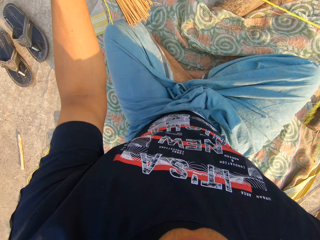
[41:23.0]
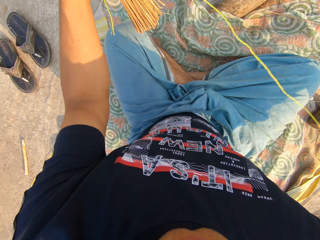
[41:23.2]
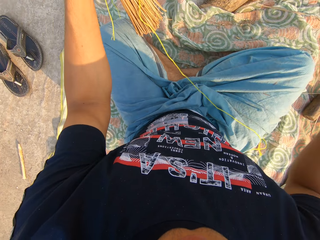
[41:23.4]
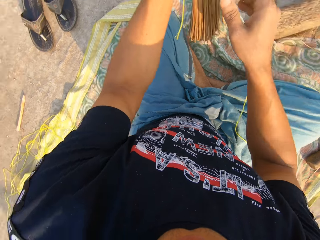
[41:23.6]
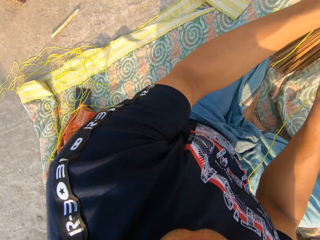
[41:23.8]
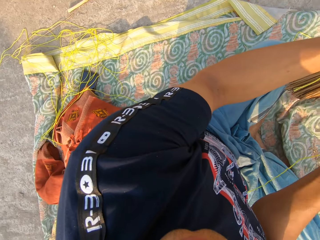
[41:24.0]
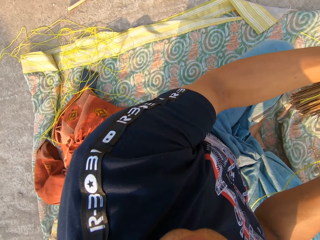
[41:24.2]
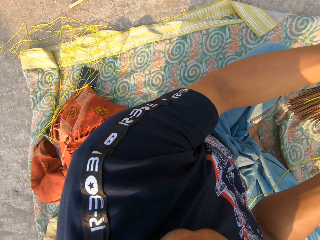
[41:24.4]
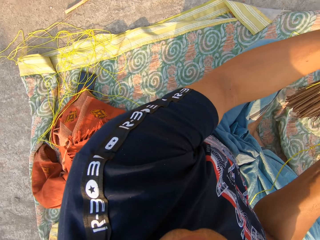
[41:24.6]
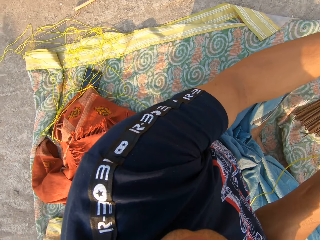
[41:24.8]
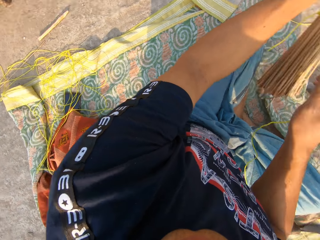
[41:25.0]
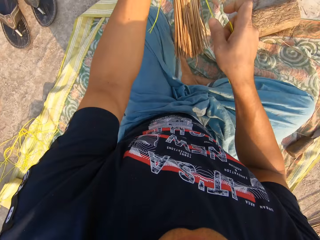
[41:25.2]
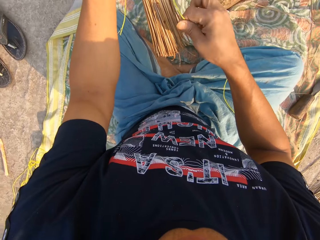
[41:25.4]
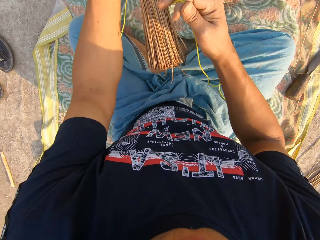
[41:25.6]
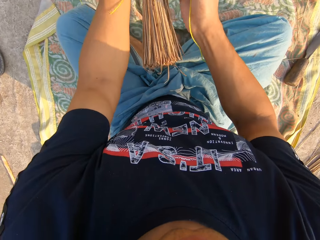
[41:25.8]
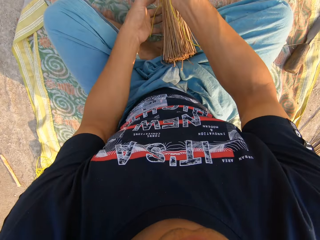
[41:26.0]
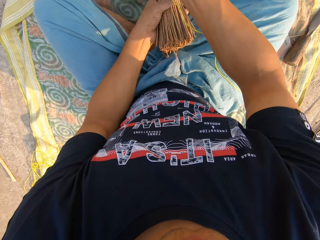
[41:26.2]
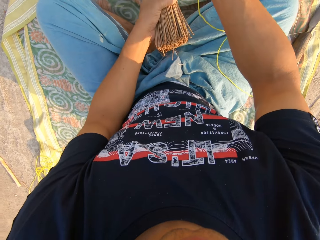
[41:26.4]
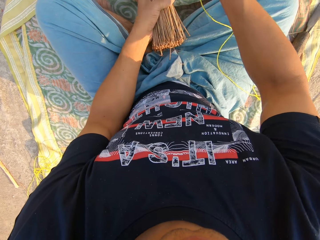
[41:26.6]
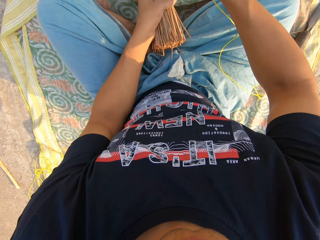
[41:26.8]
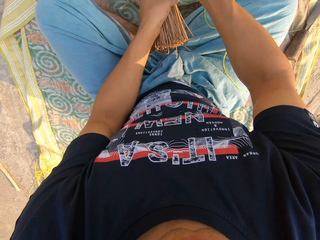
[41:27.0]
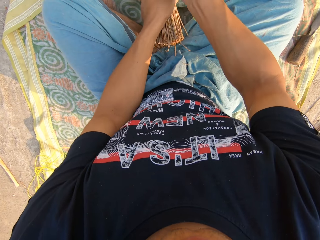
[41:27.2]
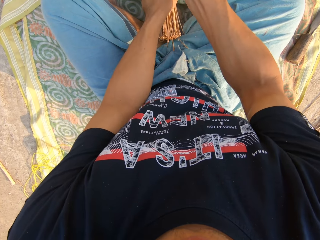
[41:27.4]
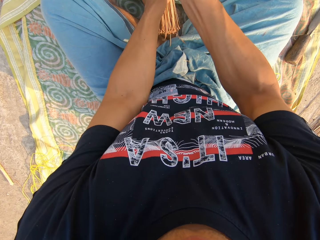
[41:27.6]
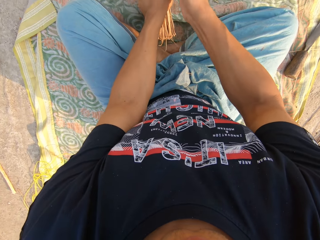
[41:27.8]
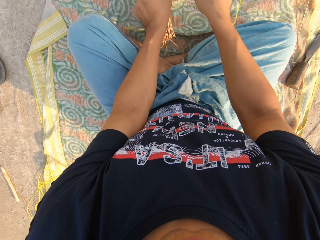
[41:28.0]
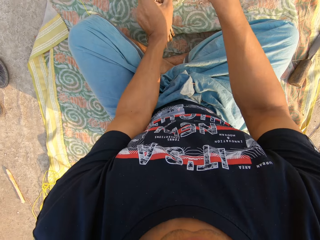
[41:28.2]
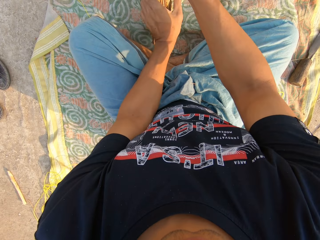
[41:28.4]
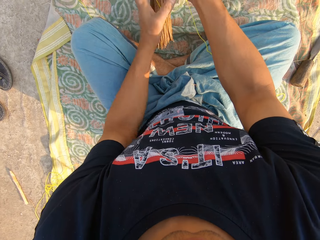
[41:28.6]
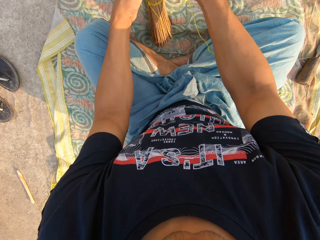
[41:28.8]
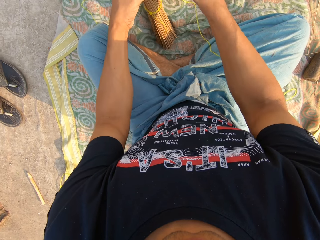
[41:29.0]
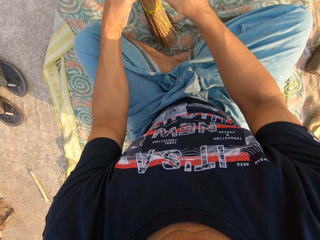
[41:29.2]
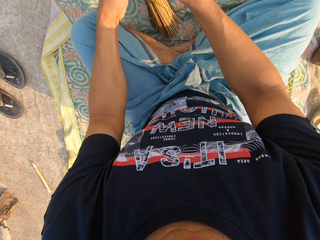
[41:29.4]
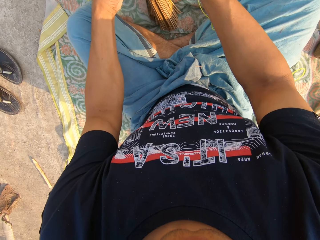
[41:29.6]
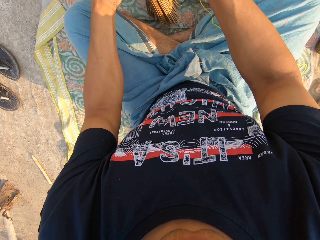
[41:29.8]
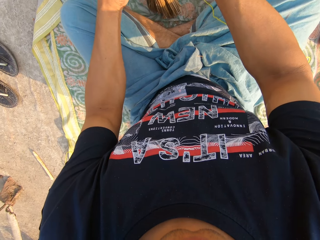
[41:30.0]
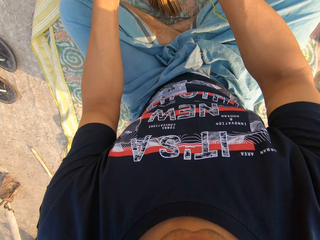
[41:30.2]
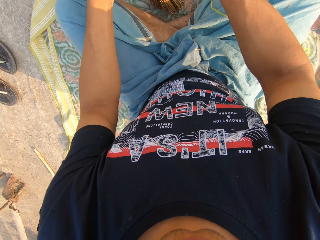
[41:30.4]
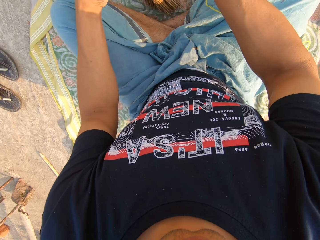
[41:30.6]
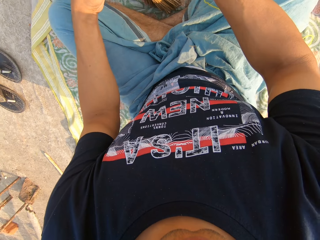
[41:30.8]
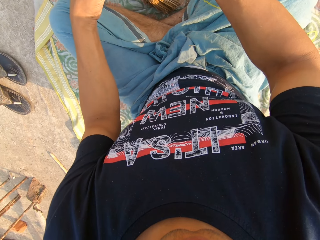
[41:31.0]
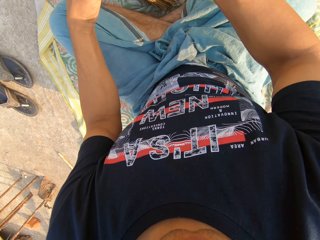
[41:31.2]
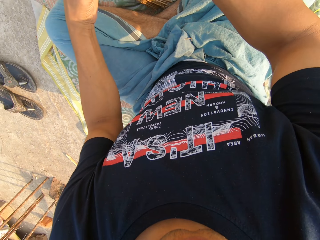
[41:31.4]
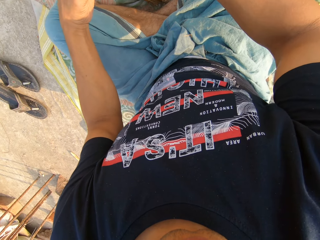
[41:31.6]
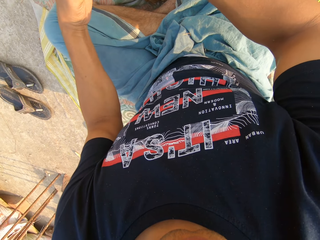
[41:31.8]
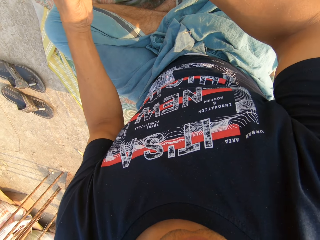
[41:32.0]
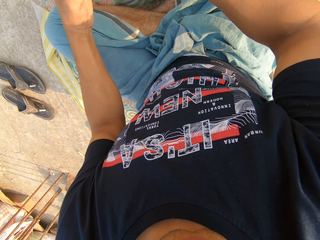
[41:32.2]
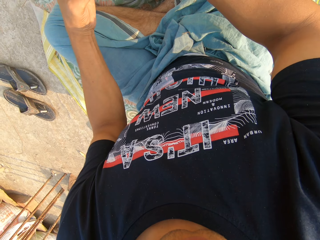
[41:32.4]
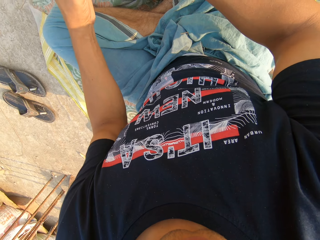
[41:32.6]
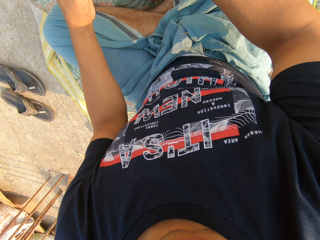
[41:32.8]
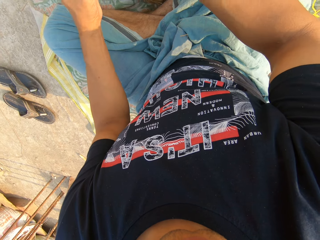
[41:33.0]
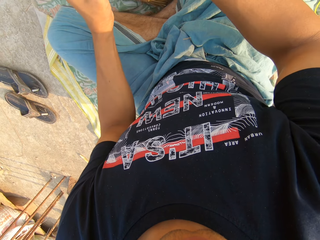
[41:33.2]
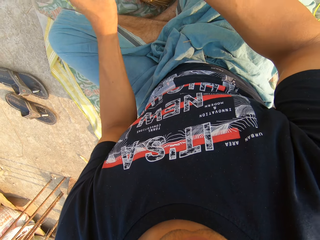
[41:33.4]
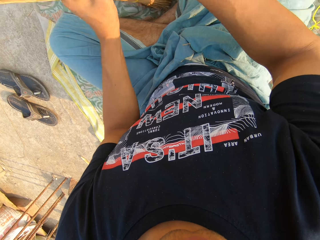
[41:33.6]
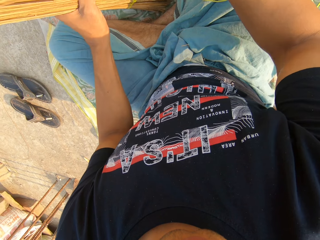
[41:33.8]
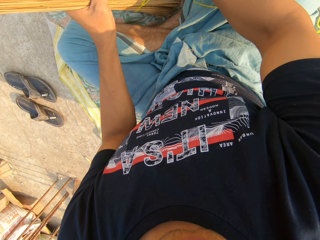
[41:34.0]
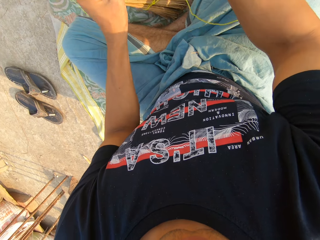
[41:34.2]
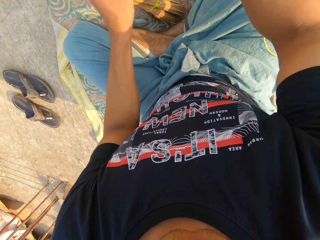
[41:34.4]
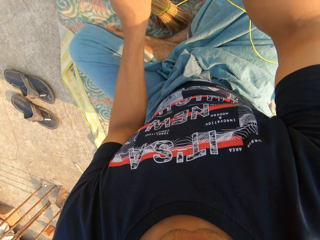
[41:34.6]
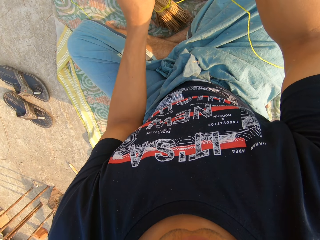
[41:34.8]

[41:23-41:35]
The camera wearer stares at the floor. He pulls on the rope with his hand. He drops the broomstick on the cloth. He pulls on the rope with his hand. He puts the broom on the floor with his left hand. He ties the rope on the broomsticks.

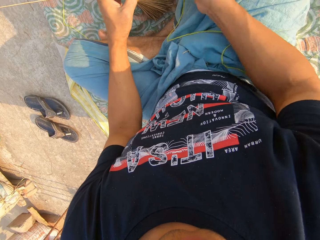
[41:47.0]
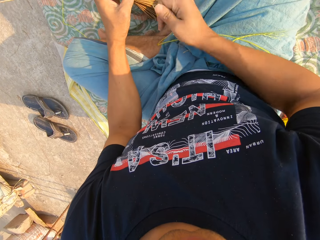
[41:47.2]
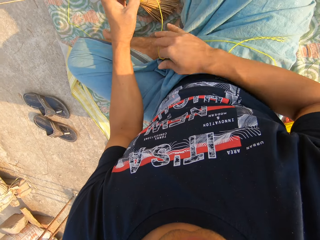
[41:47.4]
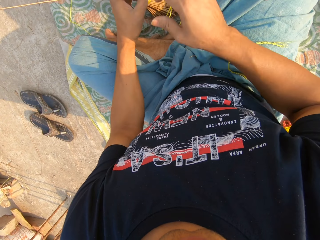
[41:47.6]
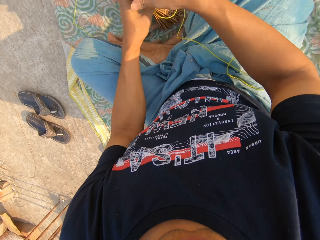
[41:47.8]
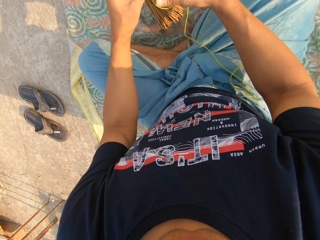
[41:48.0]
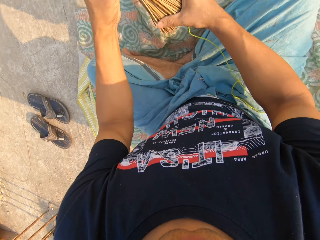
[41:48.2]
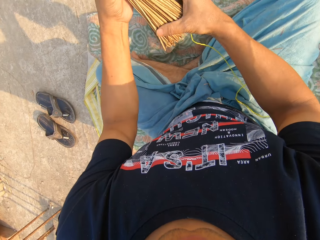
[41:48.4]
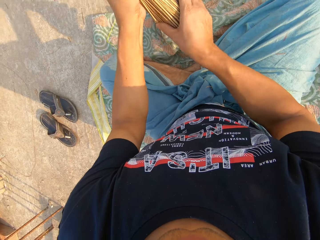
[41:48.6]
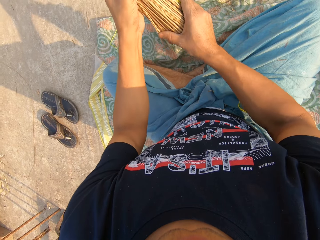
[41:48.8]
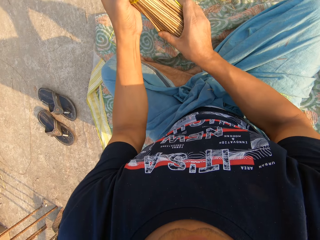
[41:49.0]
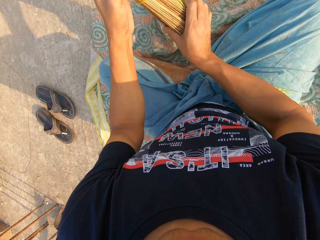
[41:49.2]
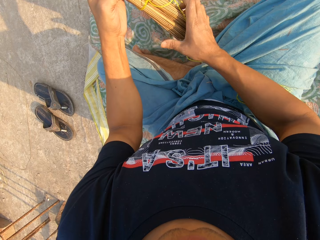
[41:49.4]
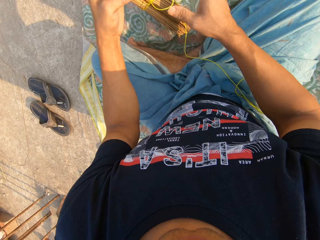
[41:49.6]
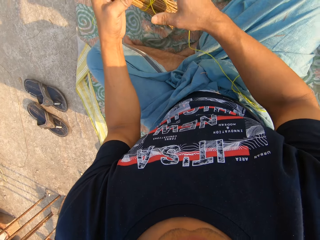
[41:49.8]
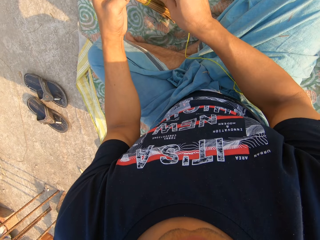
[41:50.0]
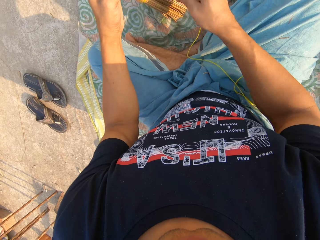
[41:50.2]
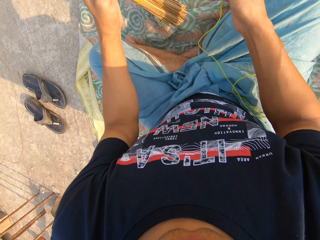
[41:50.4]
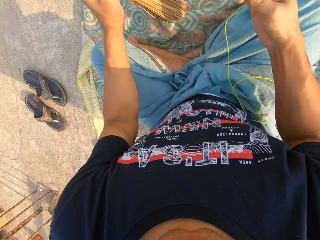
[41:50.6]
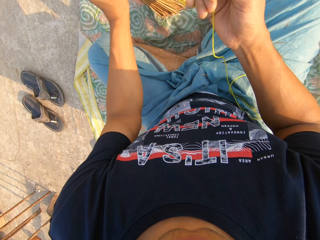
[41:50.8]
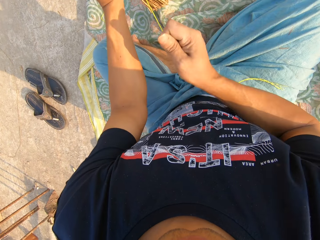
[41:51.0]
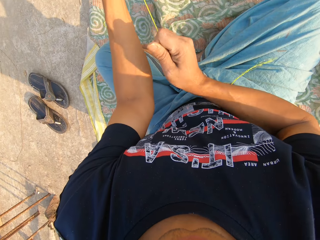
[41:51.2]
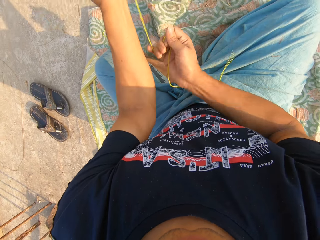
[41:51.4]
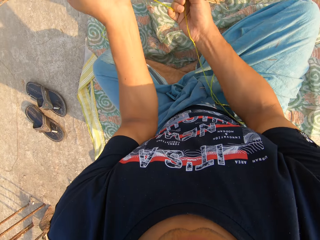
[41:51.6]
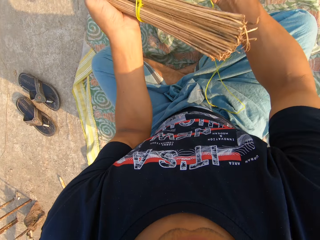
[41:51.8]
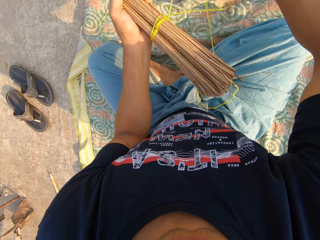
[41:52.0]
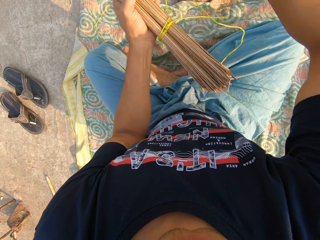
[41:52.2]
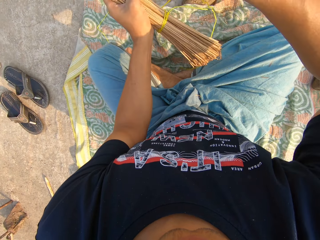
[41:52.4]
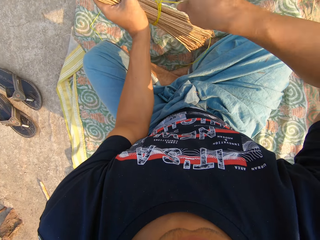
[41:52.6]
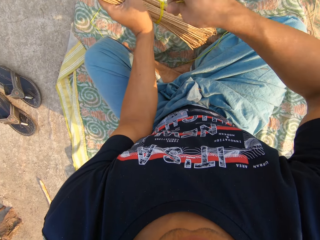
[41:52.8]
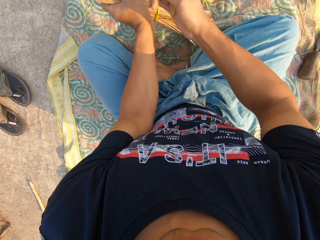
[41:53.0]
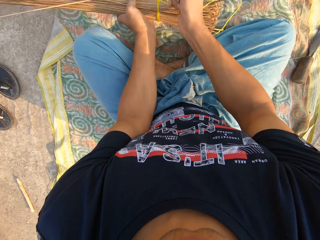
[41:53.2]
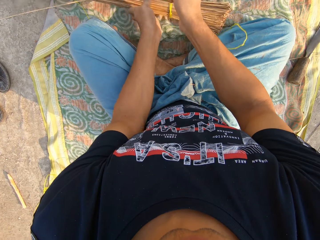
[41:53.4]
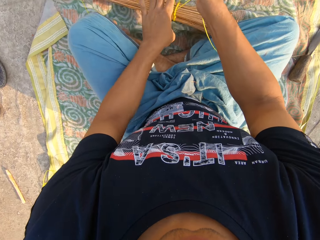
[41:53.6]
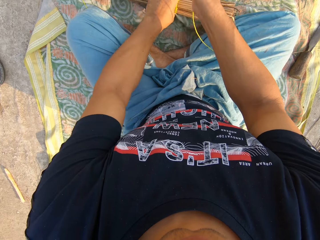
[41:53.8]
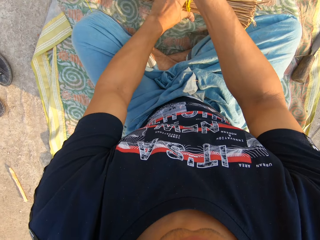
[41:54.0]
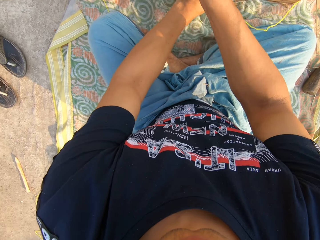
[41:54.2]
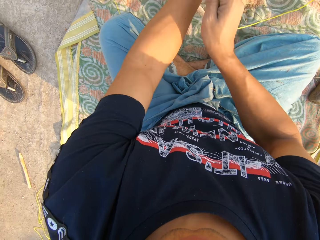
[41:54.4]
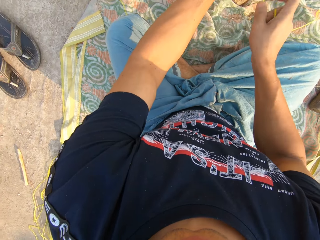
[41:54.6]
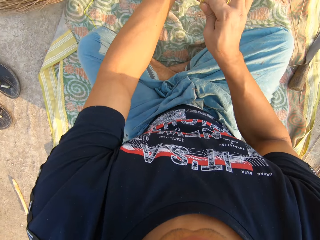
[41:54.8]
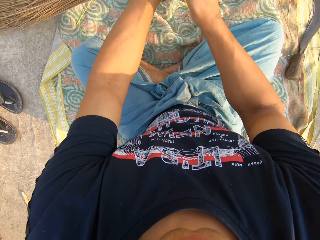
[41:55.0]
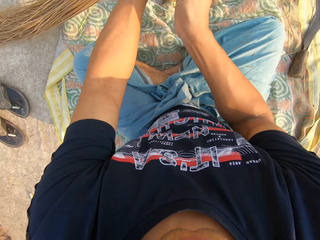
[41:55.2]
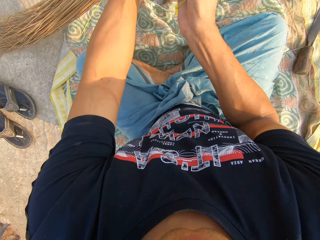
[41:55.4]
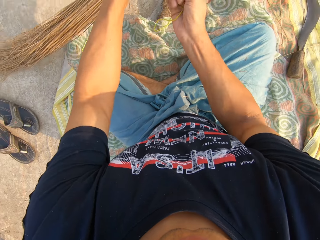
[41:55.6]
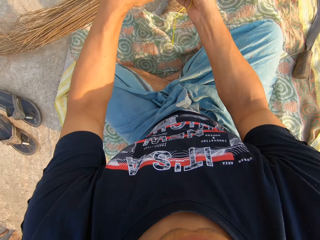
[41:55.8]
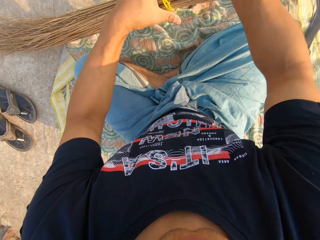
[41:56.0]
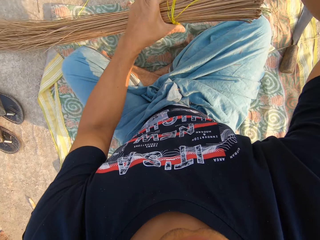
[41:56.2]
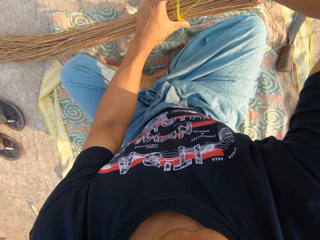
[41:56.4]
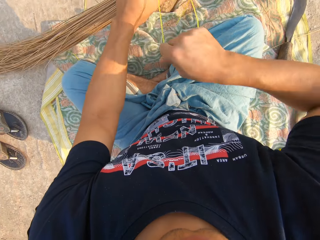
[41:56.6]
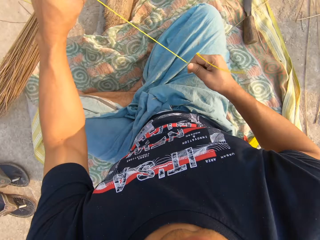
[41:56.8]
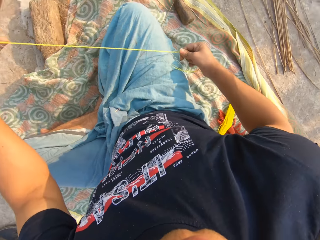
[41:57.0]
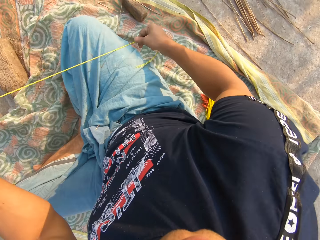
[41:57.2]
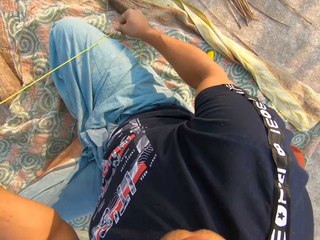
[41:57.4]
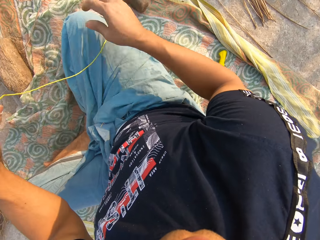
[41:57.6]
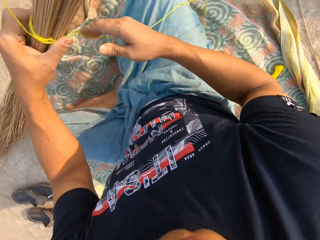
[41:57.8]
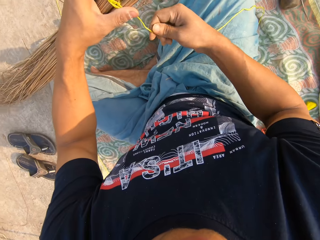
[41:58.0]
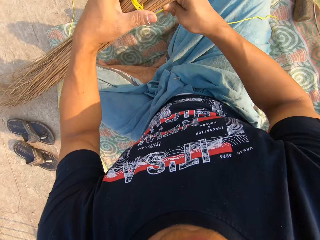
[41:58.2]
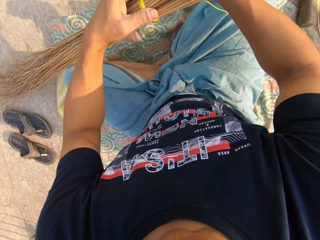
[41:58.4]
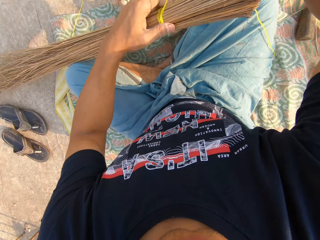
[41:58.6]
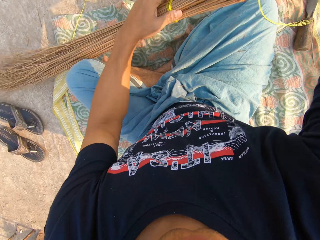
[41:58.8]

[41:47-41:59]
The camera wearer carries the broom from the floor with his left hand. He presses on the sticks with his hands and stares at the broom. He adjusts the broom with his right hand. He picks up the rope, pulls on the rope with his hand, and ties the rope around the broom with his right hand.
